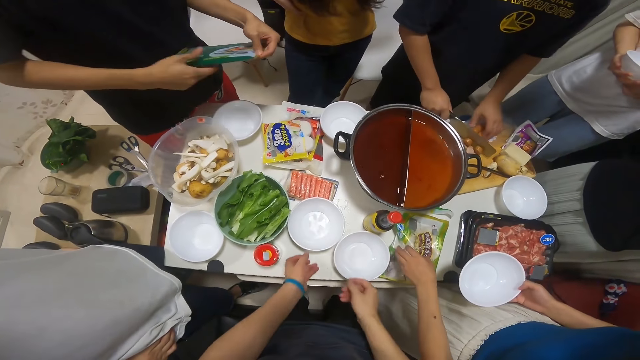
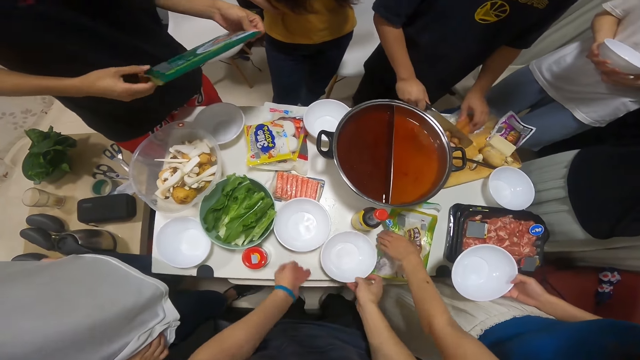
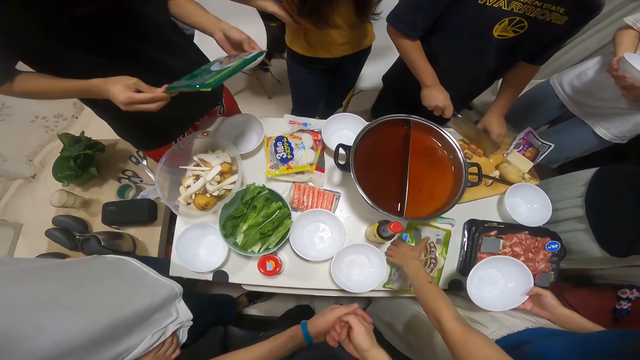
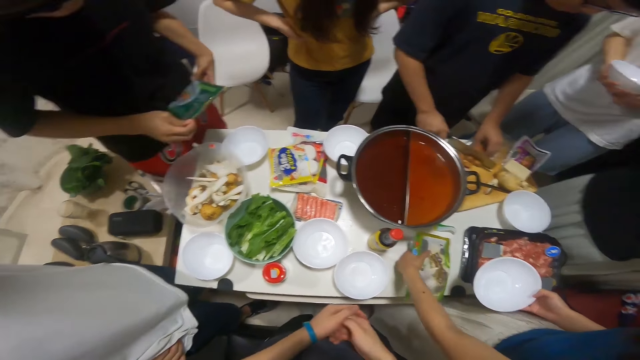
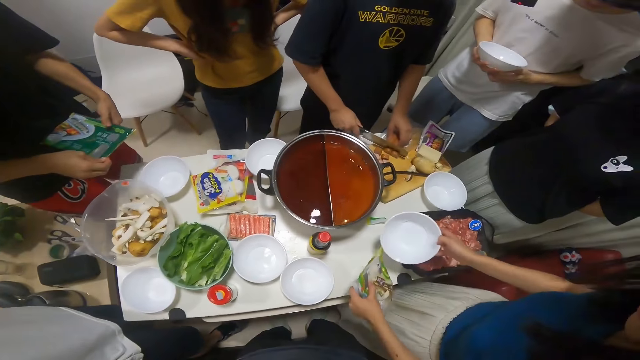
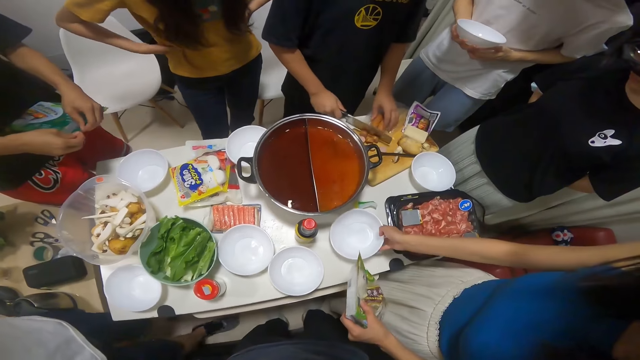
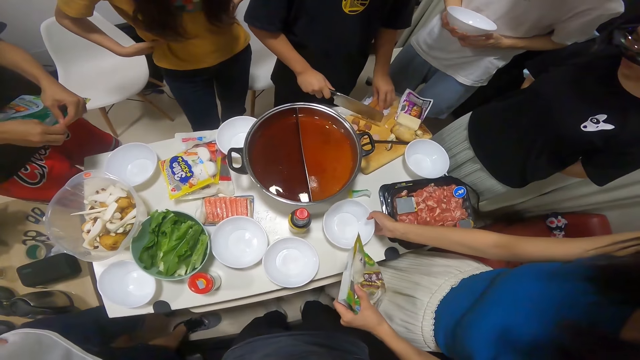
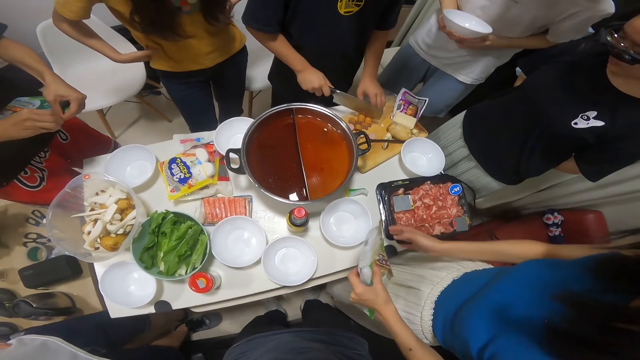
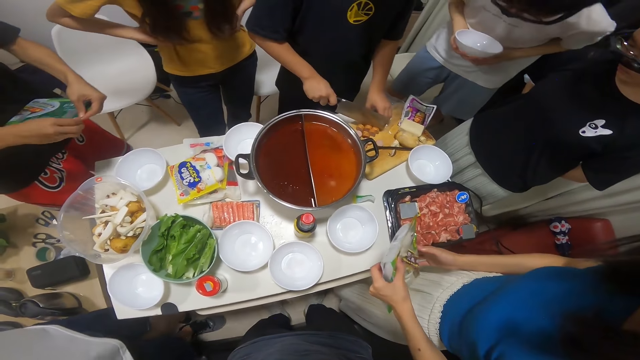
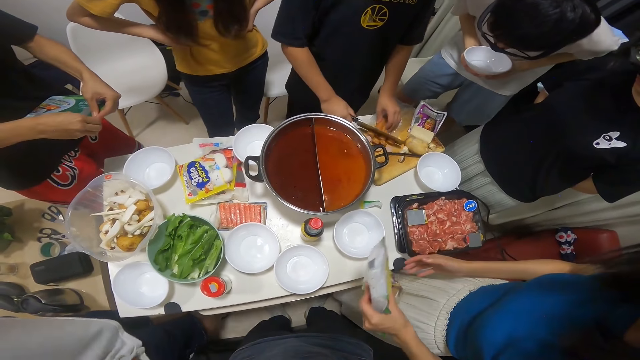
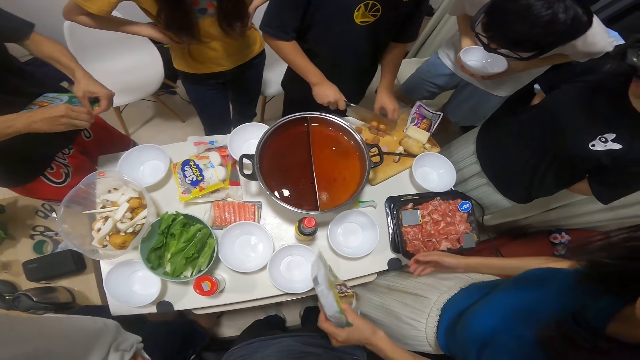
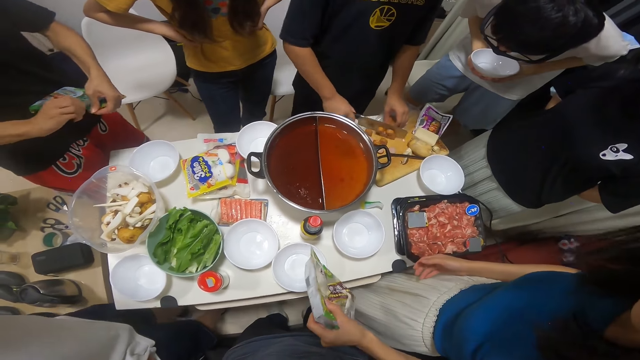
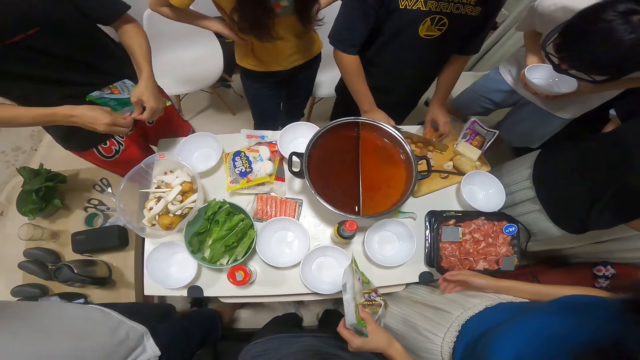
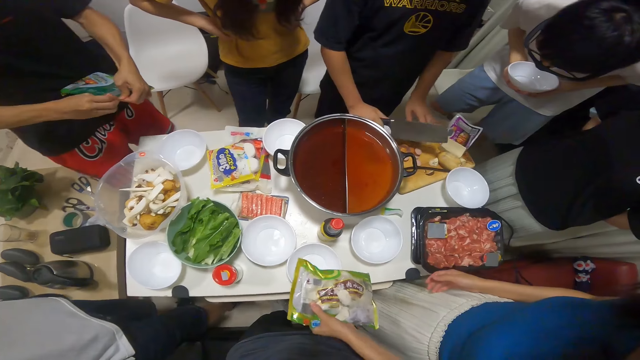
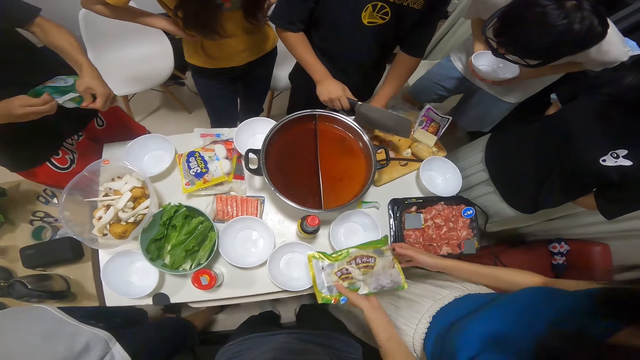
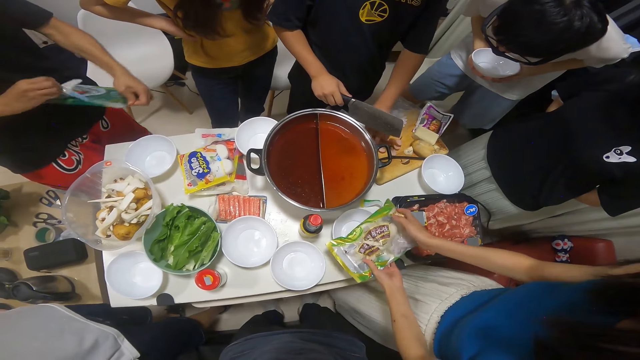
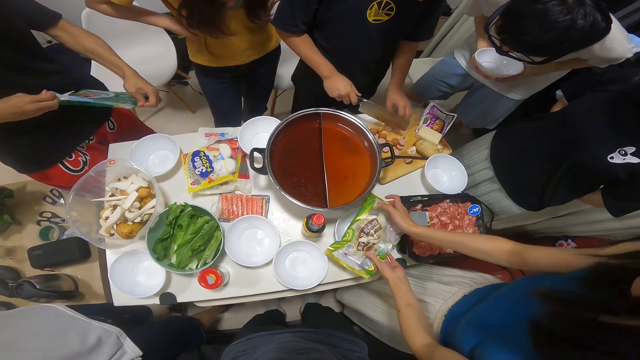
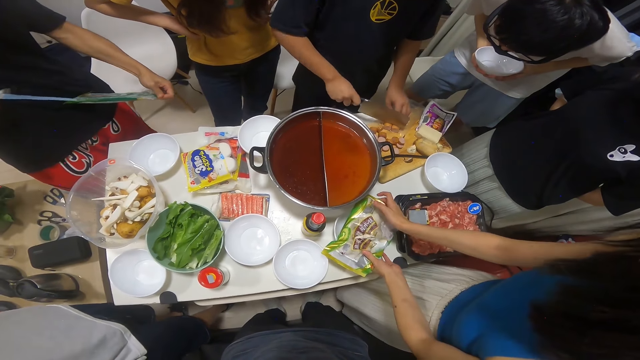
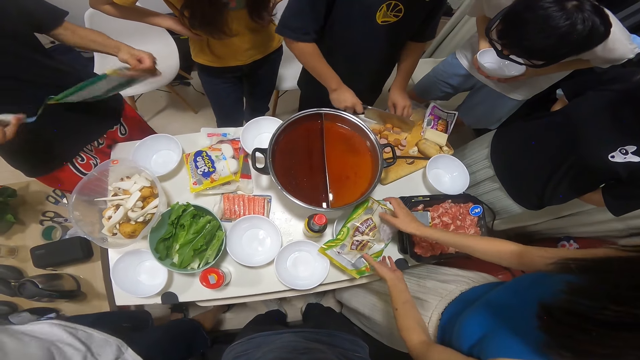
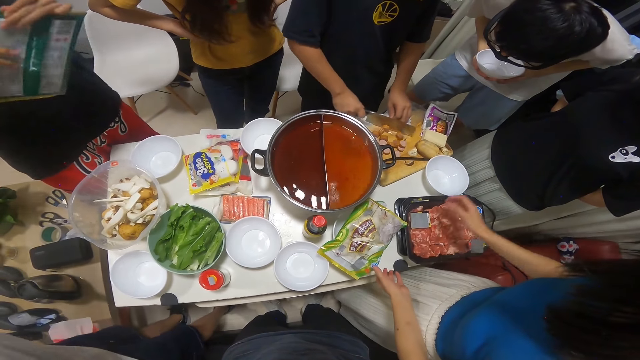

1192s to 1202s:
The camera wearer puts a plate on the table. A woman picks the pack of pork from the table with her left hand. The woman drops her plate in her right hand on the table. A man tears the pack of prawns in his hands with both hands. The woman drops the pack of pork on her plate on the table with both hands. The camera wearer looks at the table.

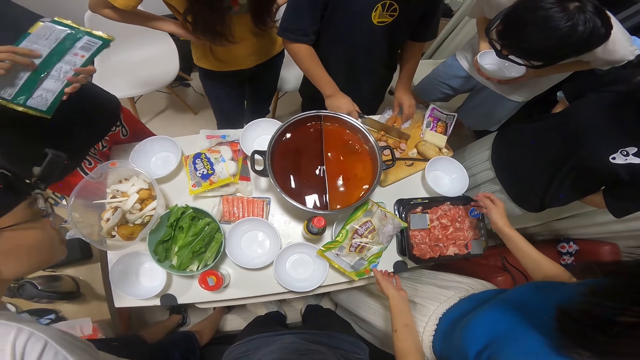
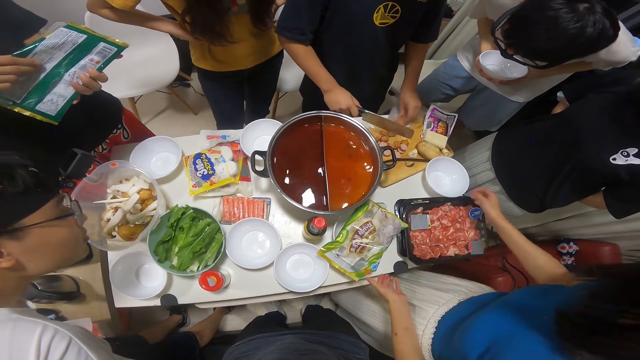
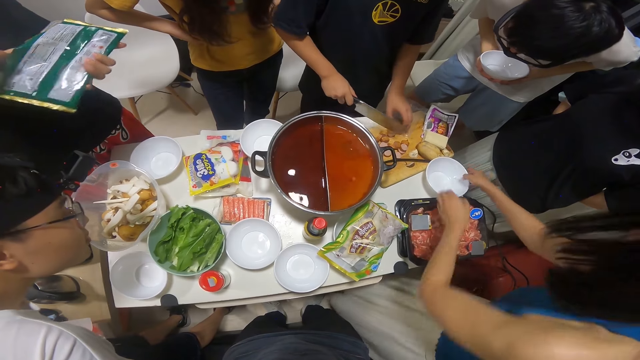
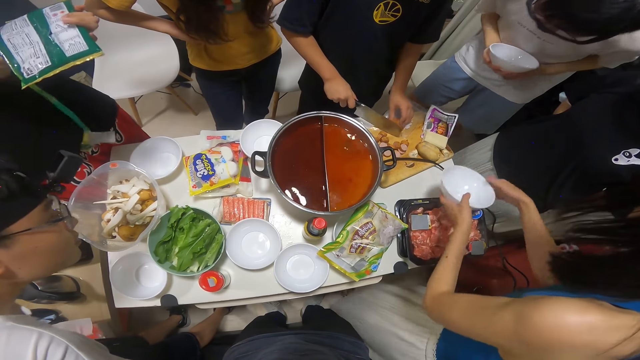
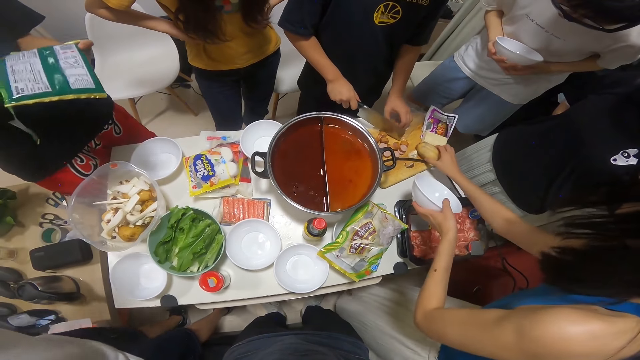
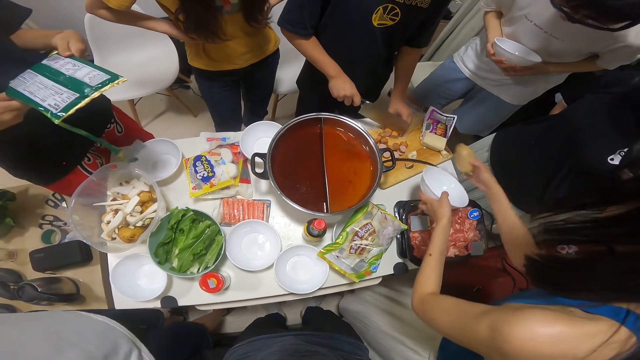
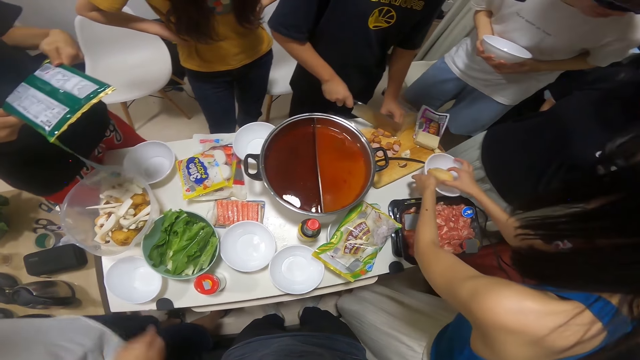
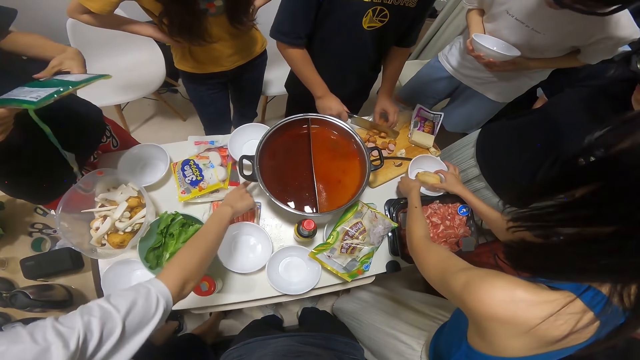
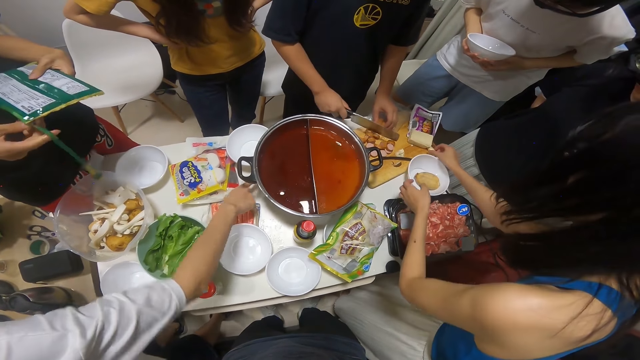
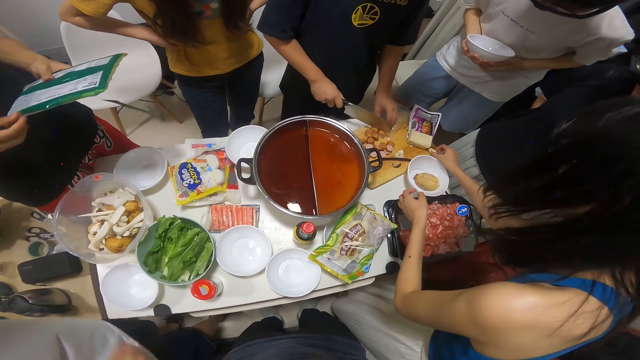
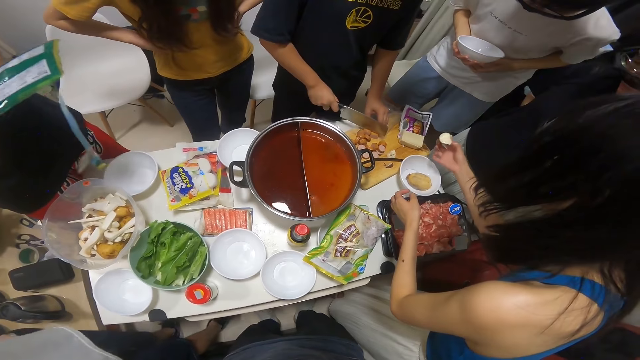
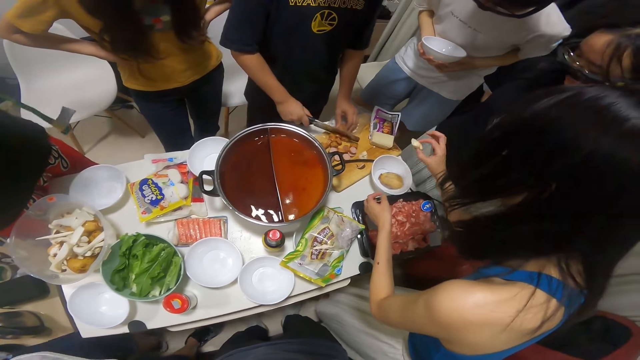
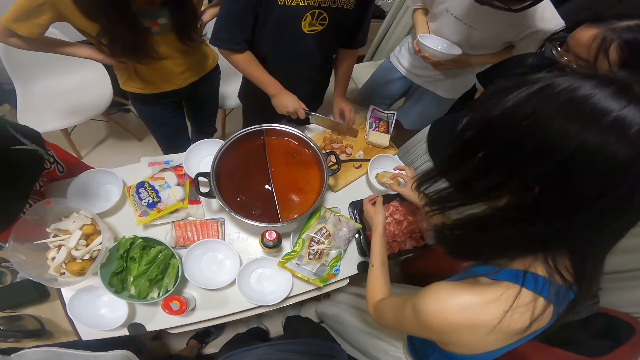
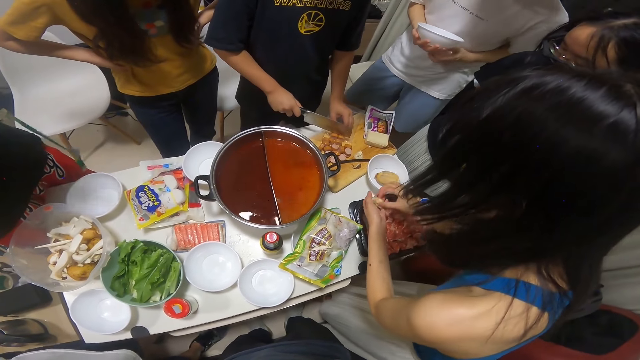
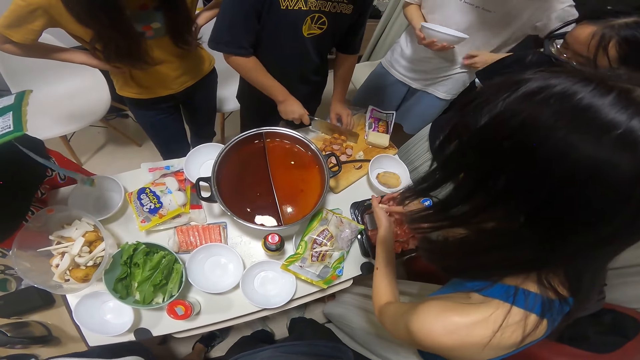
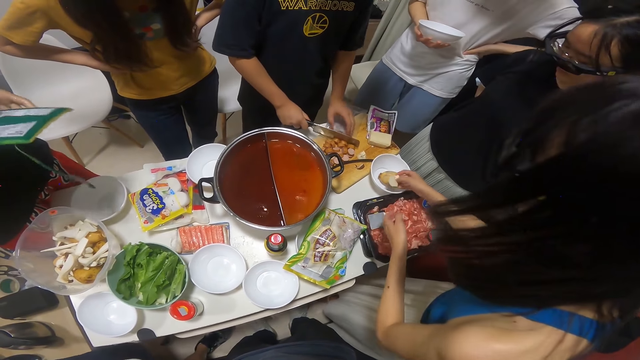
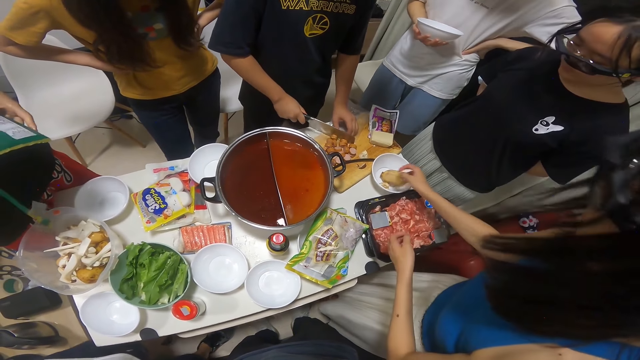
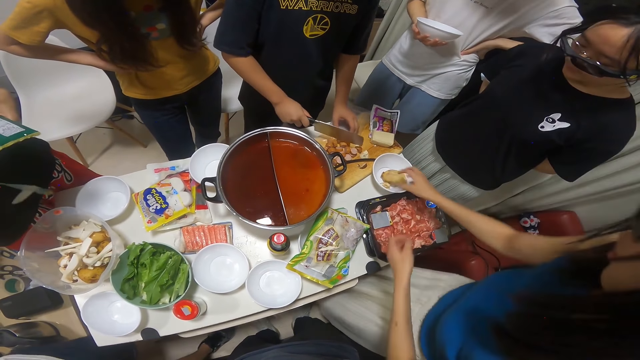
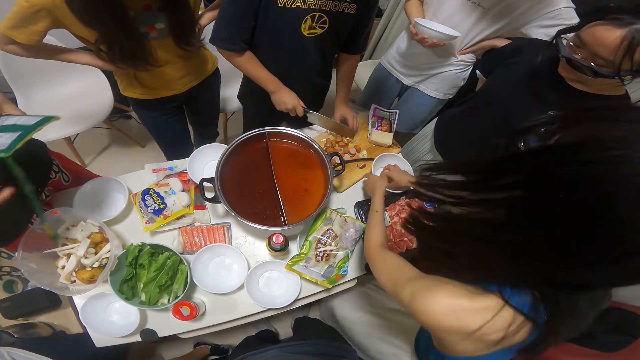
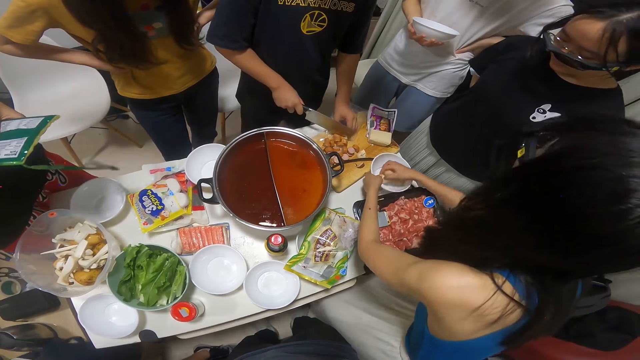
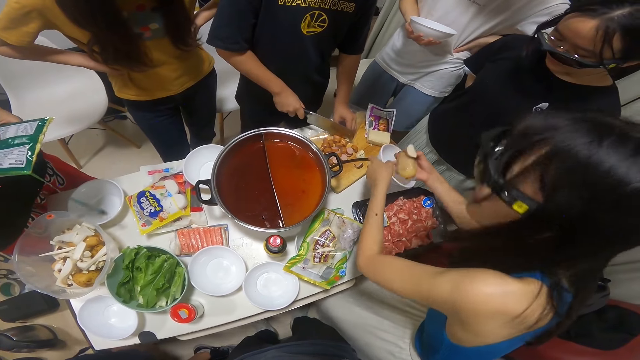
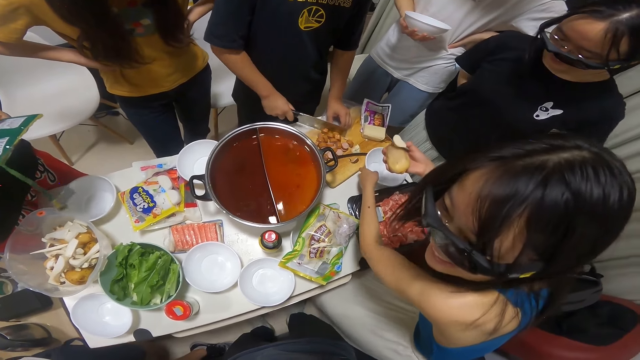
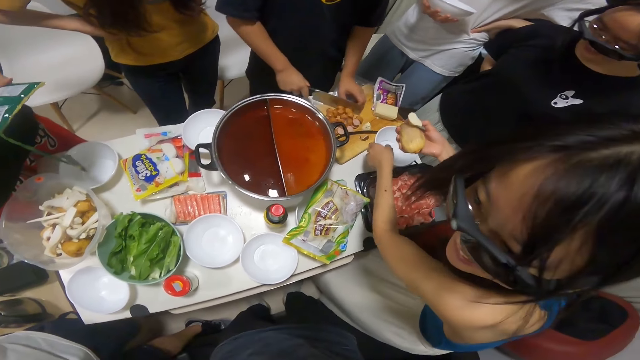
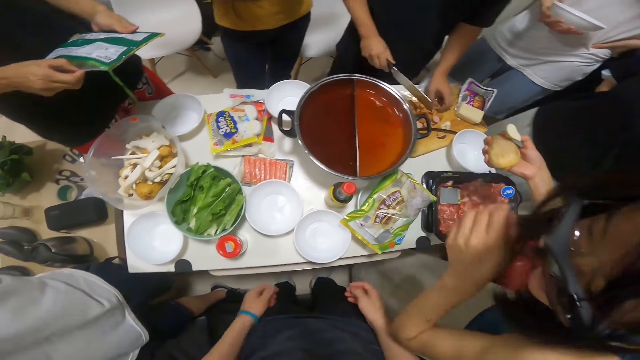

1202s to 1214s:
A woman lifts a plate from the table with her right hand and passes the plate in her right hand to her left hand. The woman picks a potato from the chopping board on the table with her right hand, places the potato in her right hand into the plate in her left hand and places the plate in her left hand on the table. The woman picks a potato slice from the chopping board with her right hand. The woman drops the potato slice in her right hand into the plate on the table. The woman removes the potato and potato slice from inside the plate on the table with her right hand. The woman touches the plate from the table with her left hand.
